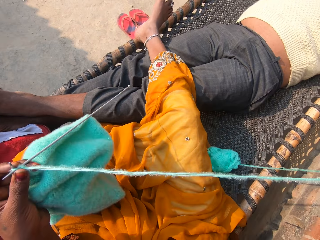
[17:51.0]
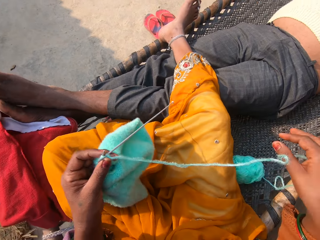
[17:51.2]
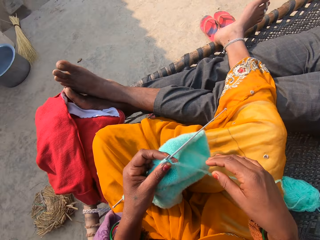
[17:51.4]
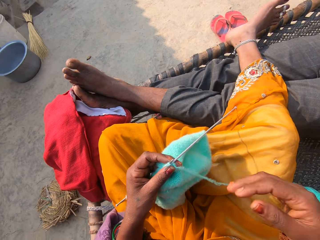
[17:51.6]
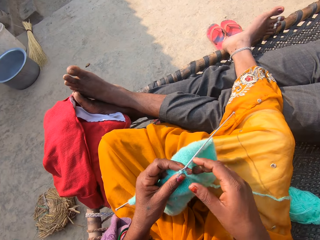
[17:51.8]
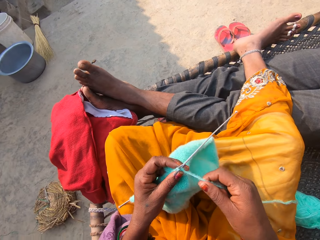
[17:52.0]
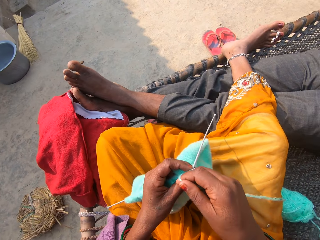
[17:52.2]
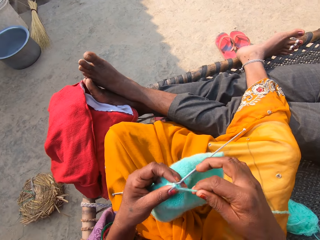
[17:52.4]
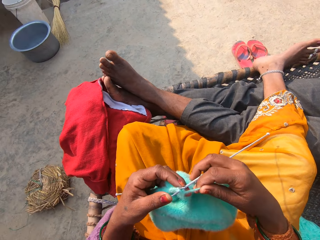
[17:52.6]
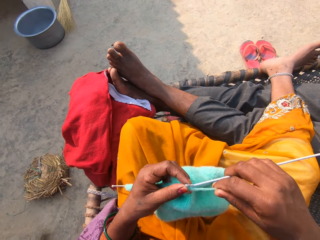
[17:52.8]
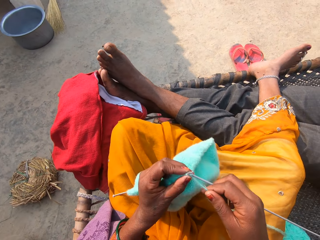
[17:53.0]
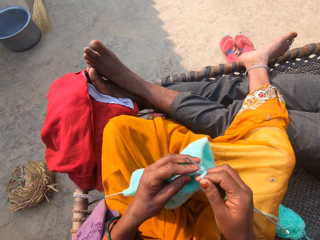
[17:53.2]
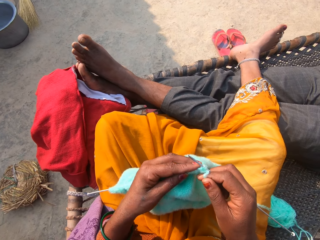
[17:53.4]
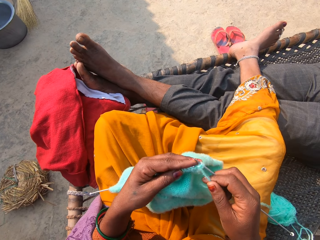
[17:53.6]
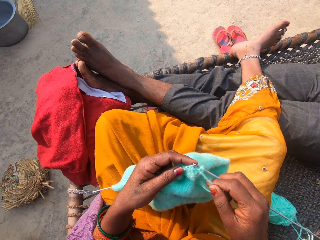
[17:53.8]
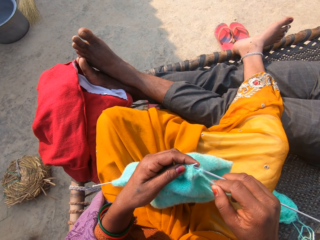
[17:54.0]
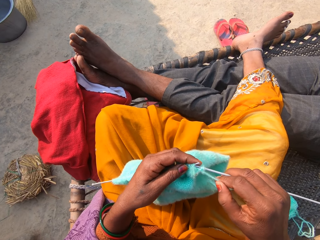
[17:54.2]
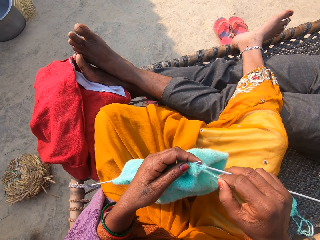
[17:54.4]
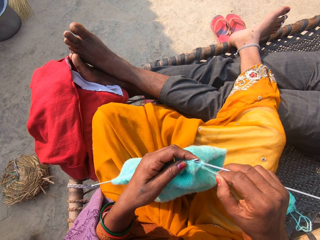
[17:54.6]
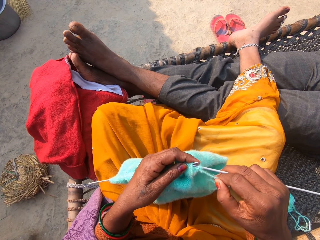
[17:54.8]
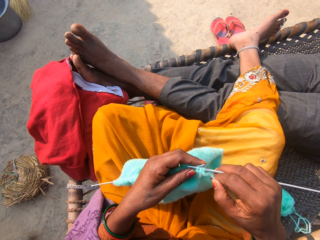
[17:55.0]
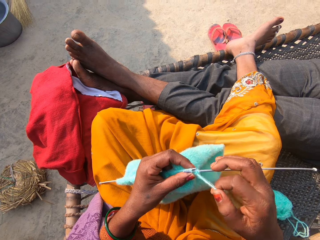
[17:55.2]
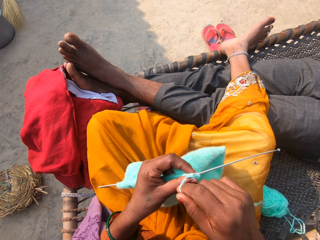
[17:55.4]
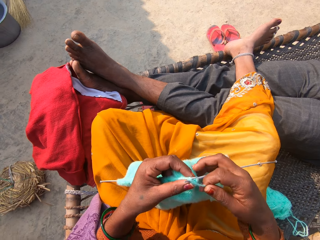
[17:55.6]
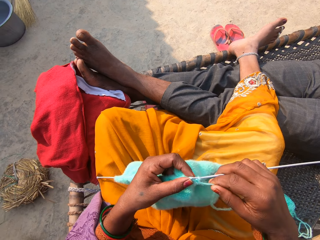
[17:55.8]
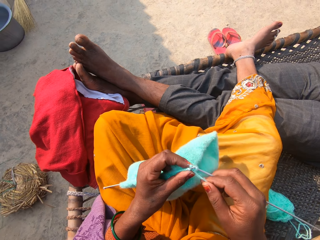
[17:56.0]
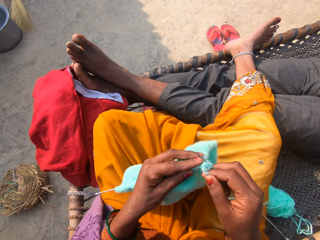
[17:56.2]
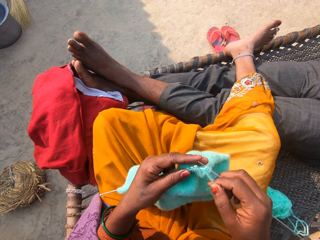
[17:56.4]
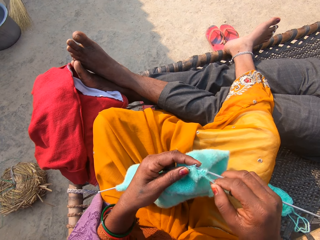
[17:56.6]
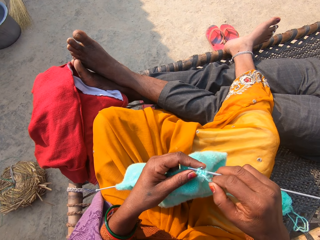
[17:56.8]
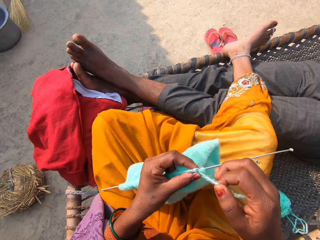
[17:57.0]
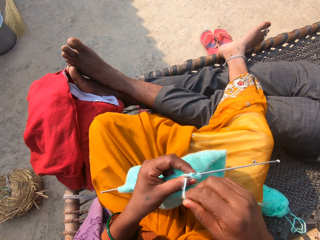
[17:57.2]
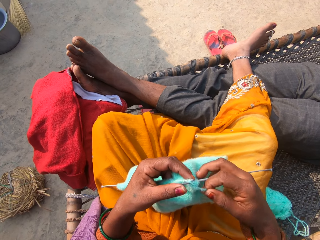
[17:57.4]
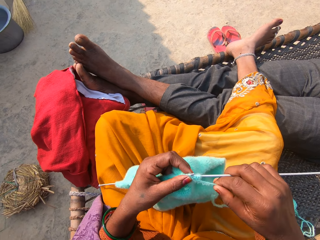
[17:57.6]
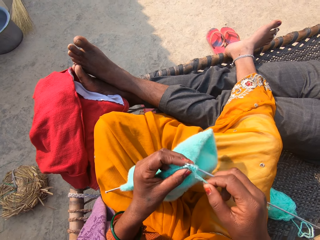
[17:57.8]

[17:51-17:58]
The camera wearer knits the yarn with the knitting-needles in her hands.

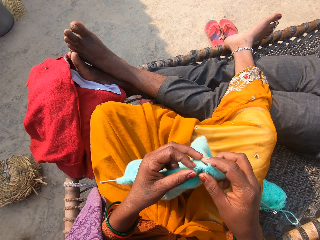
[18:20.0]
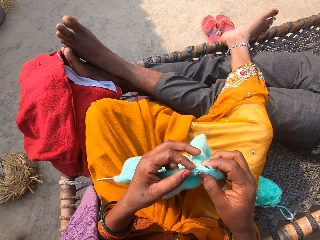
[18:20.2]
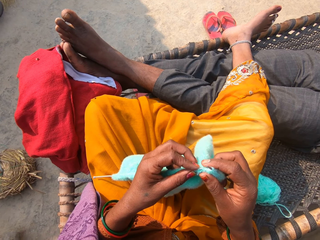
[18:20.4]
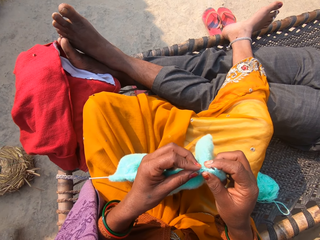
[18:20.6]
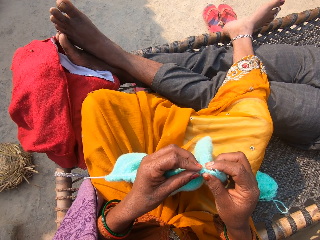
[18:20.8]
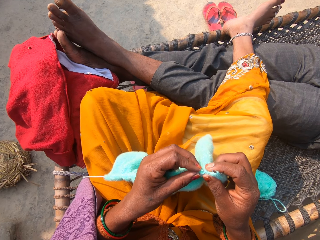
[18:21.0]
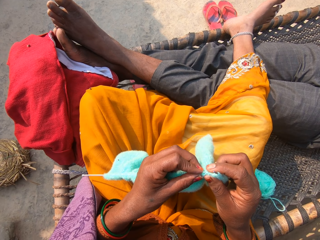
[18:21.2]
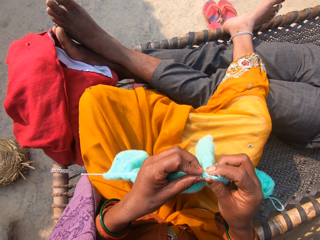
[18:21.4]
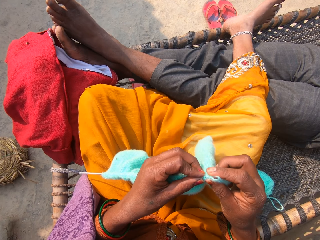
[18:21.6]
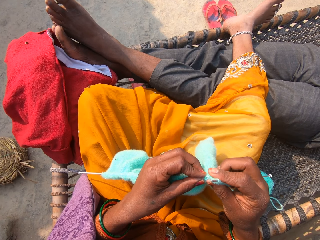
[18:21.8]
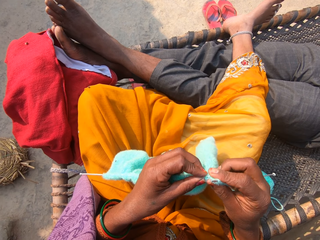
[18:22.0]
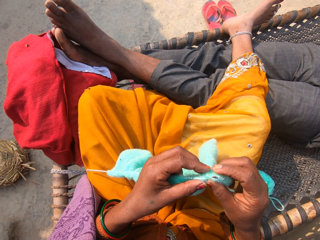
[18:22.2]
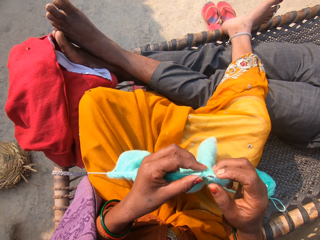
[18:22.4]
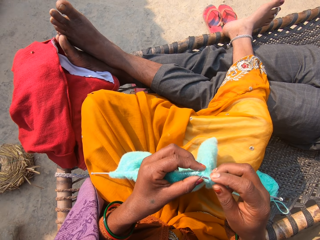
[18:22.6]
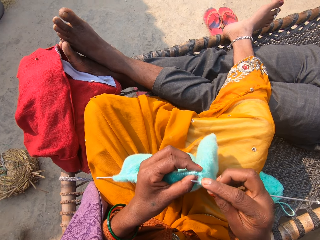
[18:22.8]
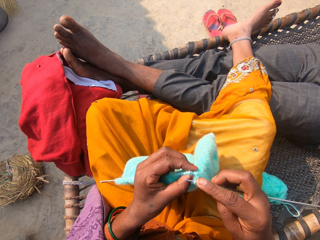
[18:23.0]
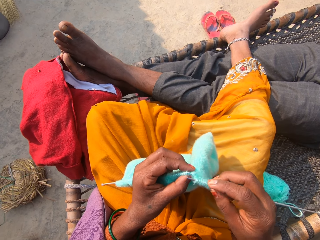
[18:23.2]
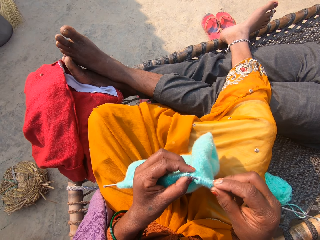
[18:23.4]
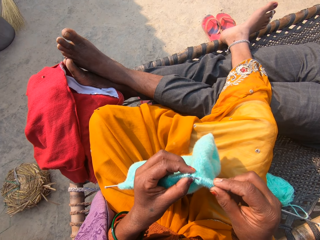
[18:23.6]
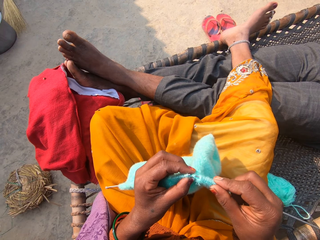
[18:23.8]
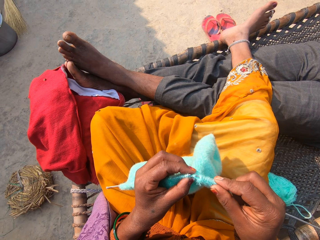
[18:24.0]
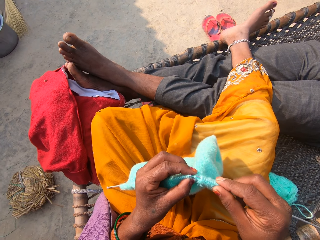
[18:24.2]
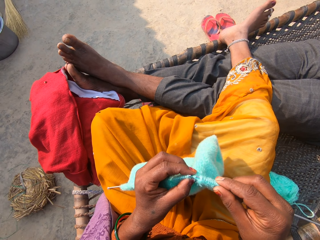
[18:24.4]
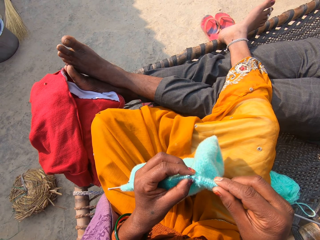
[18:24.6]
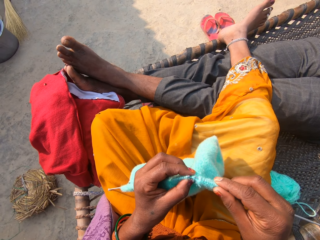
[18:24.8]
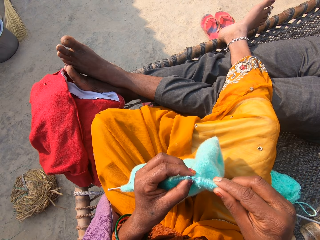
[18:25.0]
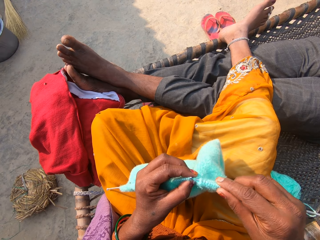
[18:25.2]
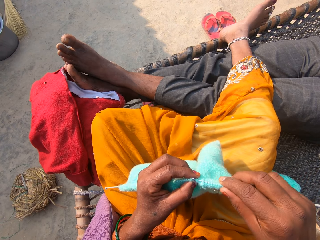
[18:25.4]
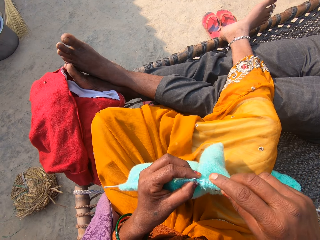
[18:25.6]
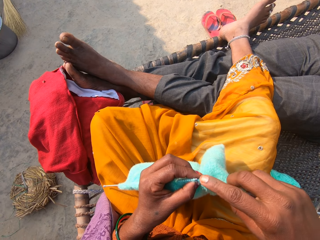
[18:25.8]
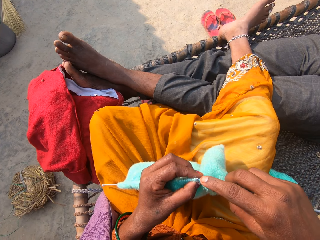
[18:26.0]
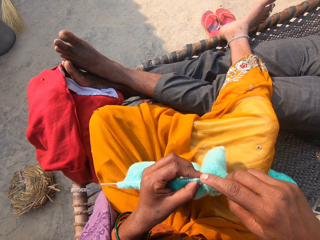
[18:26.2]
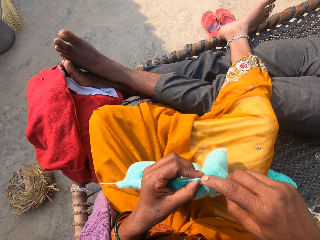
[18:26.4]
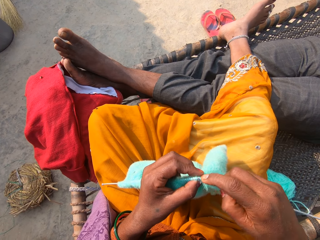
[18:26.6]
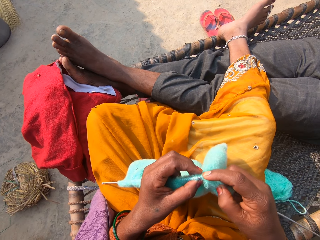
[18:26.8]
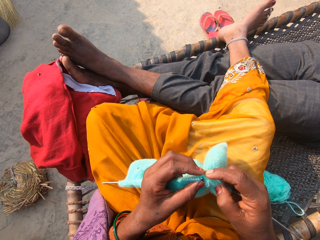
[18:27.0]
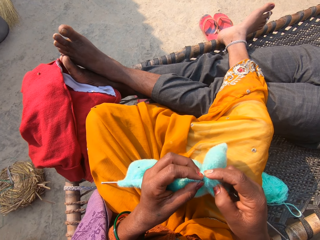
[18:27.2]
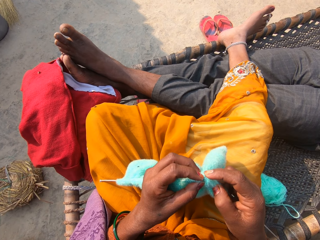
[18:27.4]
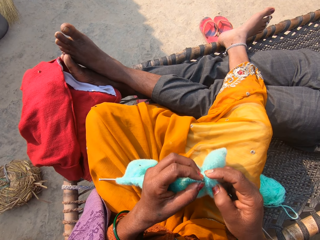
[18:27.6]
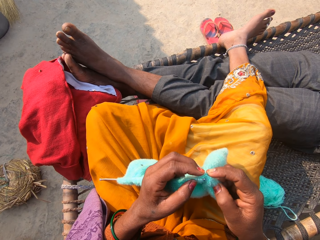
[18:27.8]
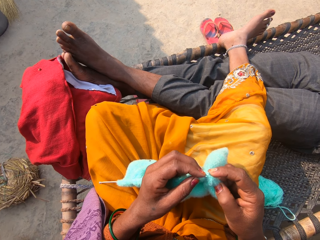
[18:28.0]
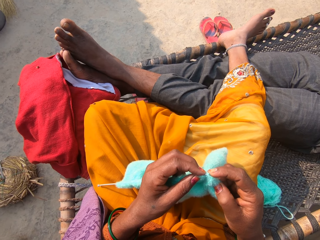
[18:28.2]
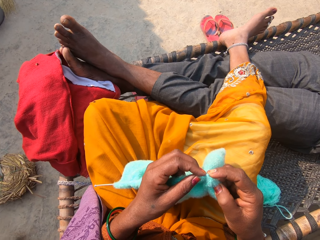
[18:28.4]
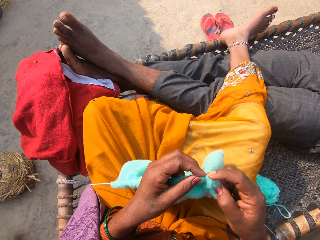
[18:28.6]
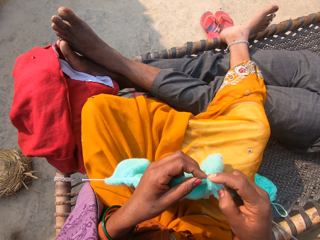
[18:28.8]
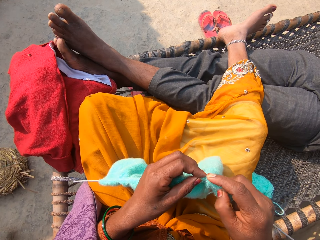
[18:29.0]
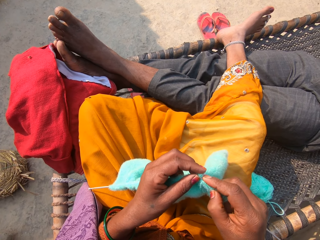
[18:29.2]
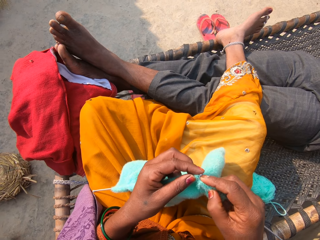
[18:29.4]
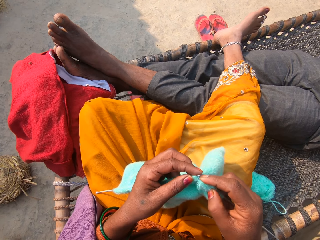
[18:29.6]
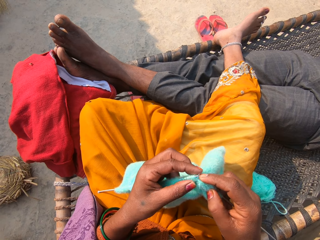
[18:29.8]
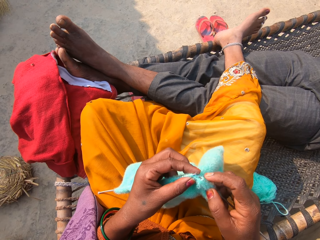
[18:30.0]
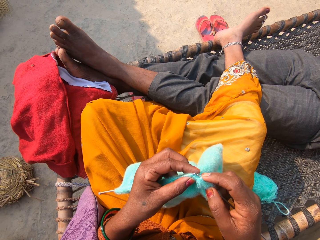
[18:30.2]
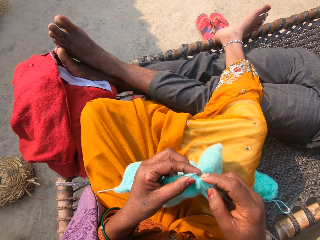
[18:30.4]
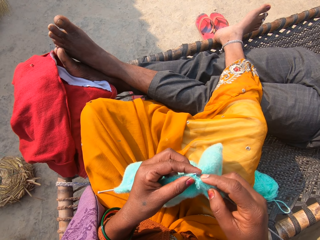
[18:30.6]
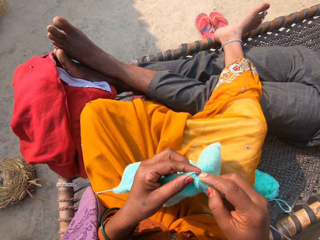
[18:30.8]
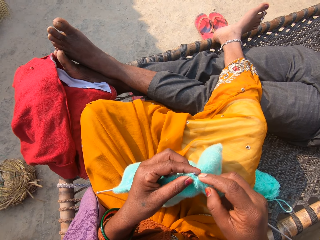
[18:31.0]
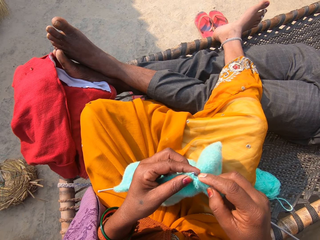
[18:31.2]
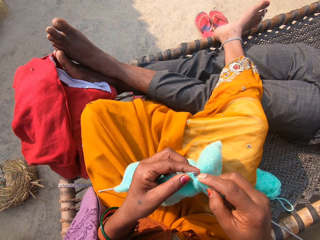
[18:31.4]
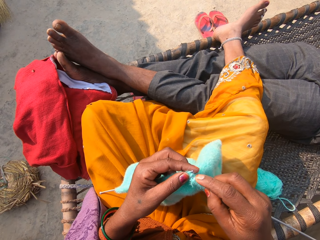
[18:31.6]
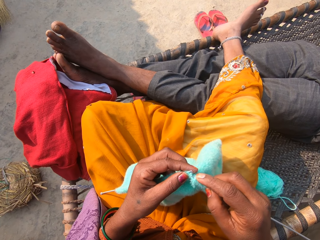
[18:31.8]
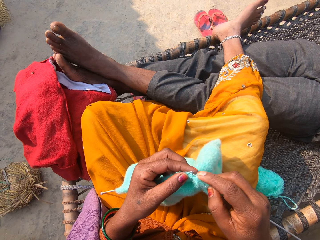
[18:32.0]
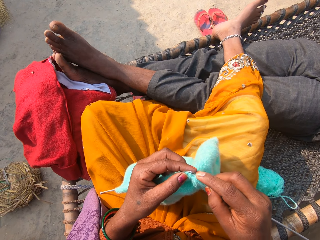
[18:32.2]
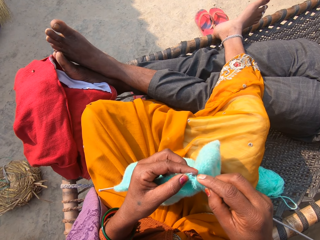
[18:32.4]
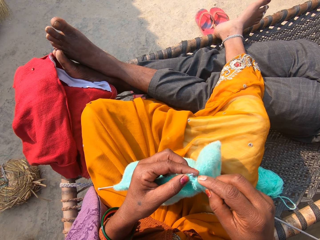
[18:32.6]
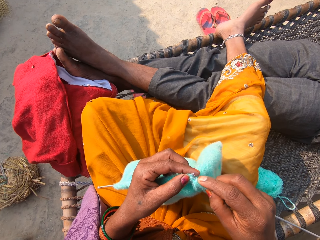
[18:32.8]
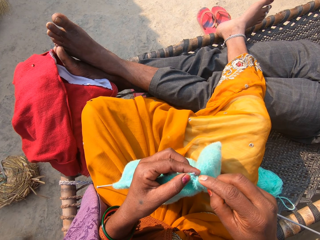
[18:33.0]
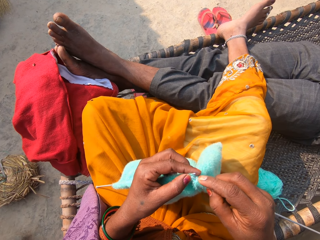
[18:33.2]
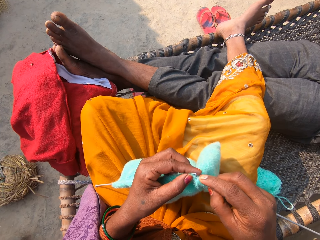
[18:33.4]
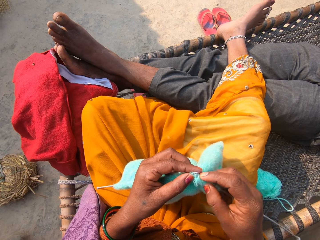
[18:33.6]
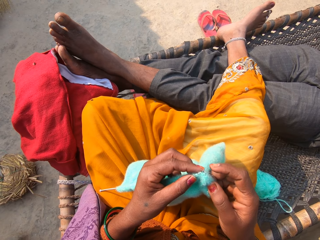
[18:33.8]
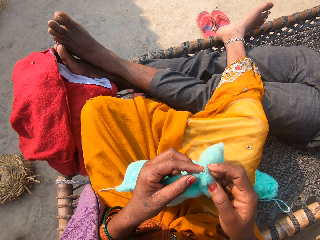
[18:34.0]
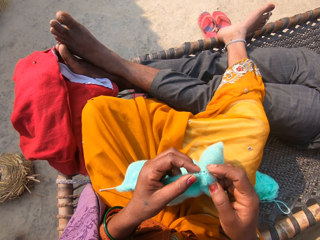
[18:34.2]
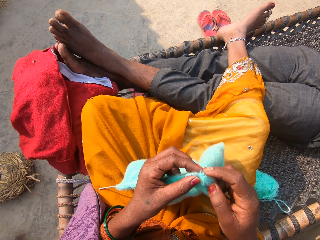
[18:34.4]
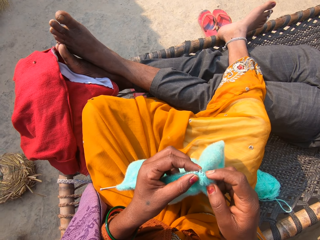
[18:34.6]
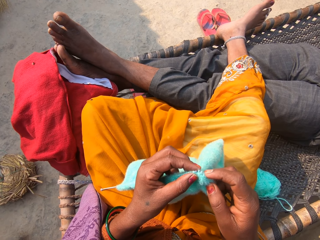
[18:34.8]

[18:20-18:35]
The camera wearer adjusts the shawl in her hands with her right hand. She knits the yarn with the knitting-needles in her hands. A man converses with the camera wearer and a woman.
